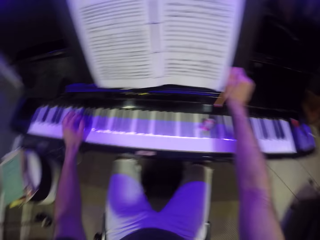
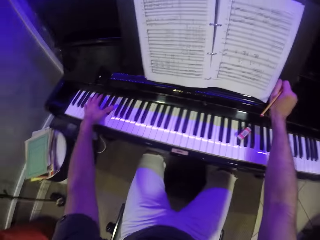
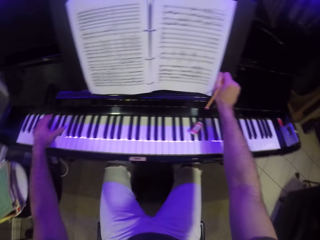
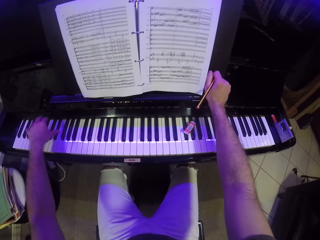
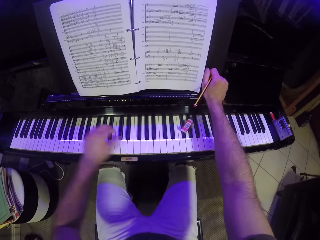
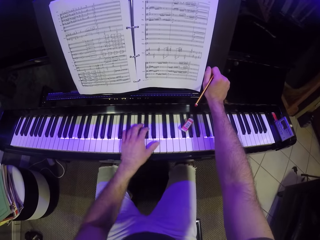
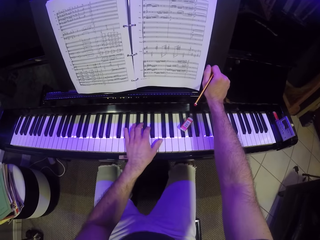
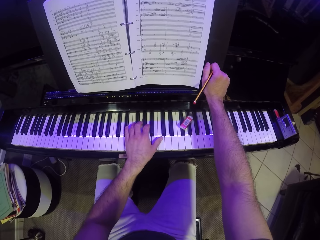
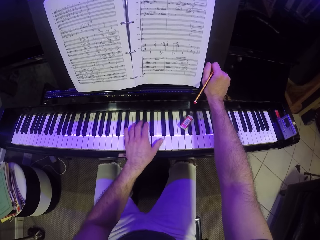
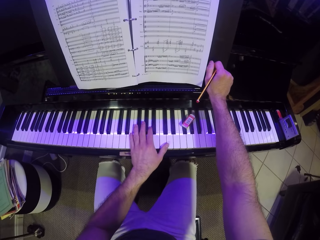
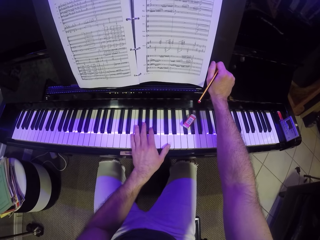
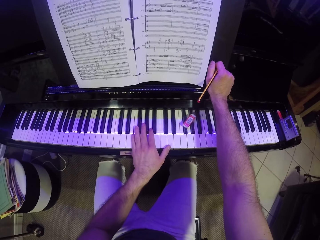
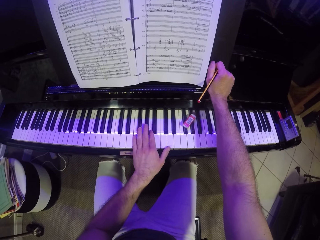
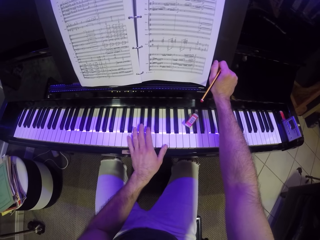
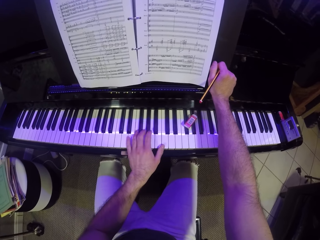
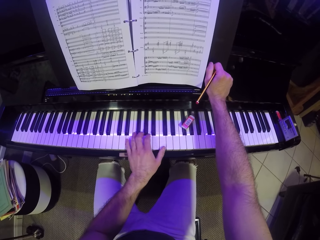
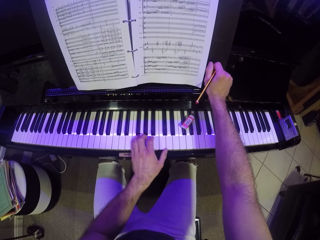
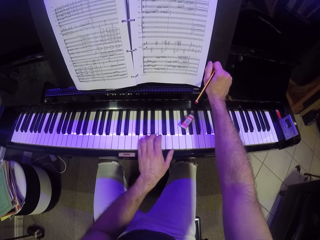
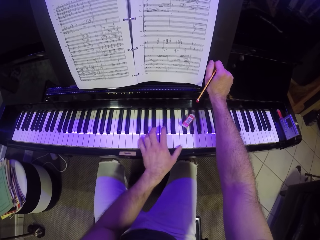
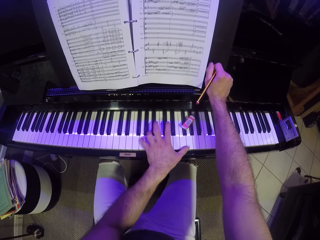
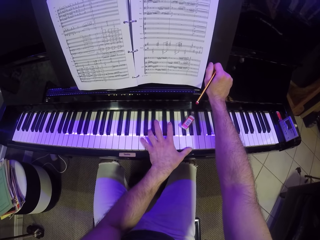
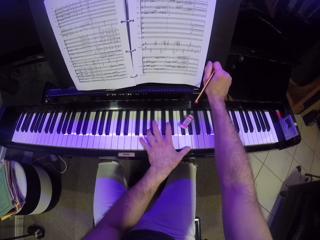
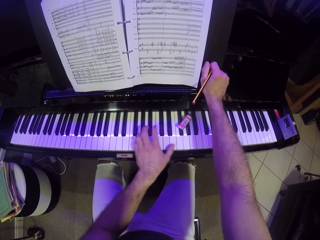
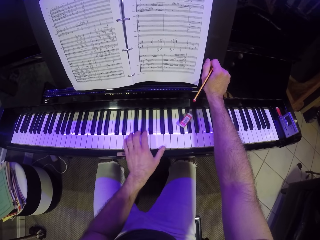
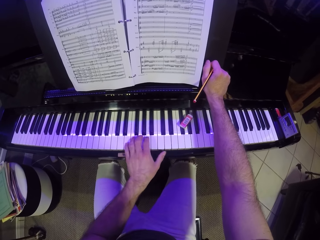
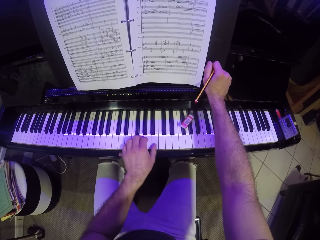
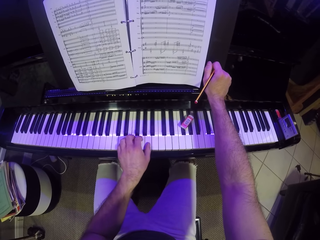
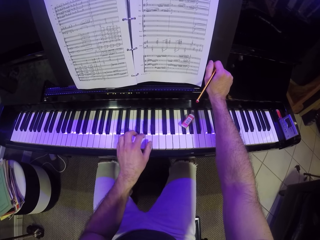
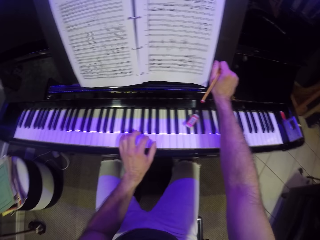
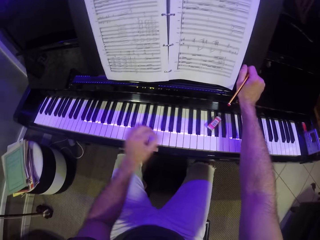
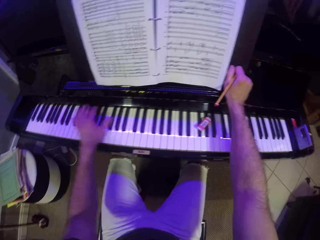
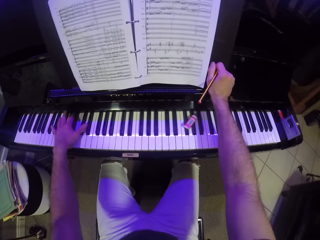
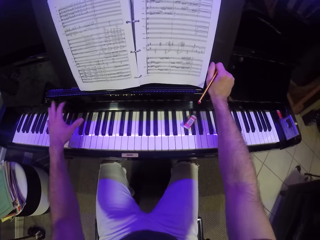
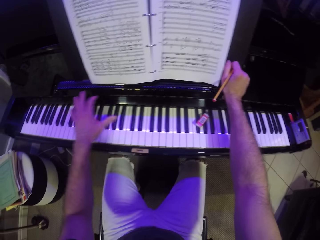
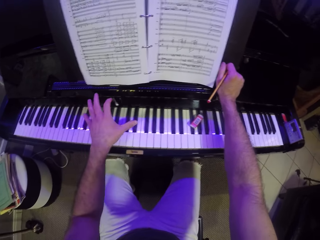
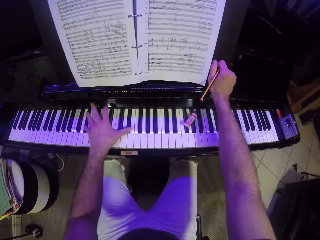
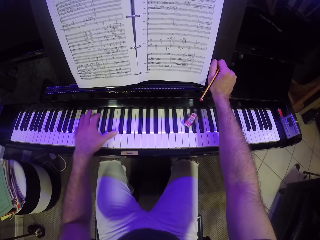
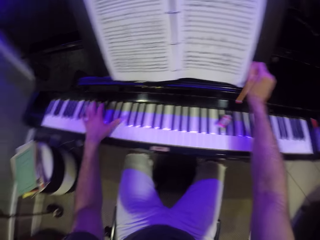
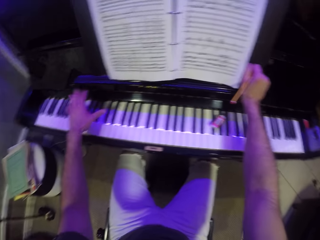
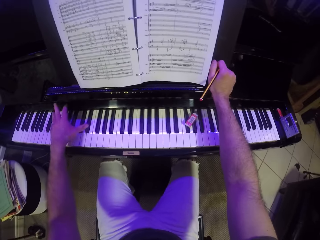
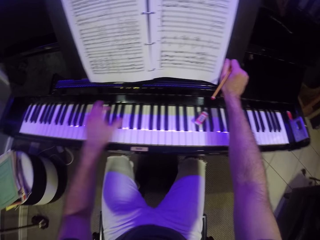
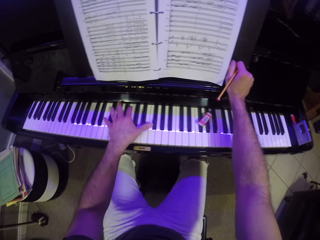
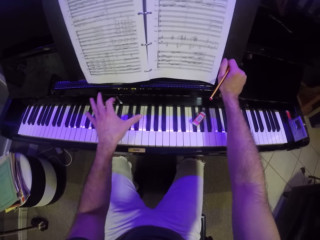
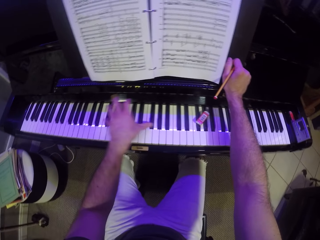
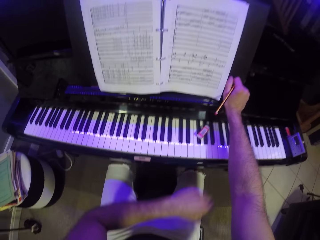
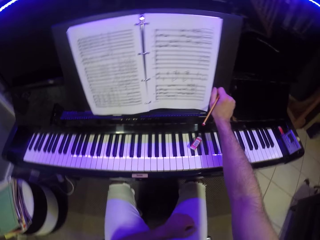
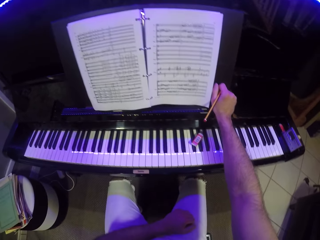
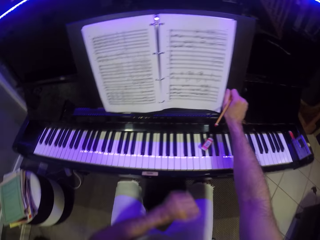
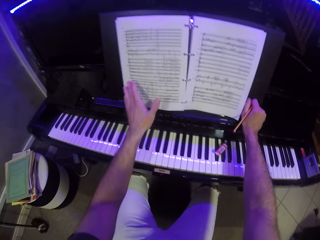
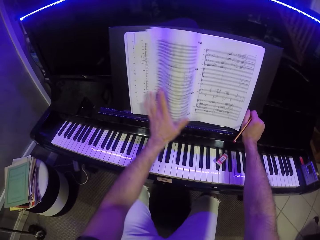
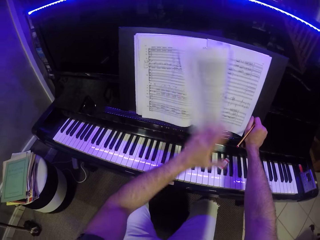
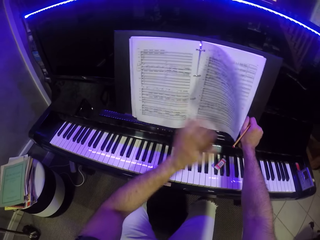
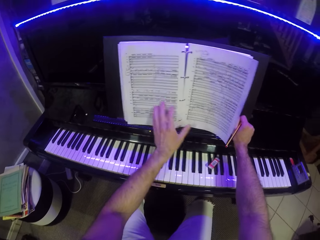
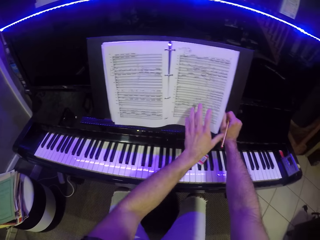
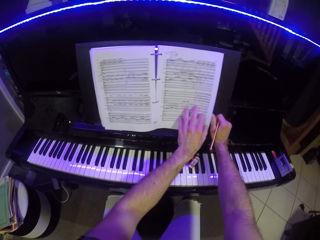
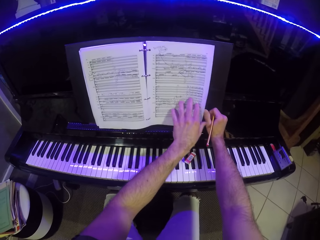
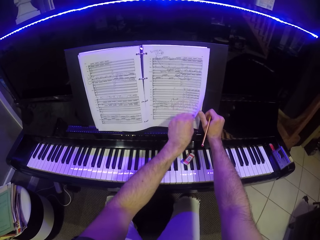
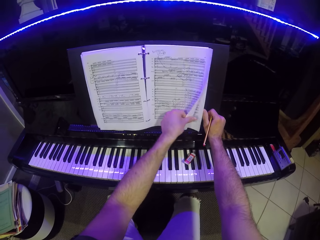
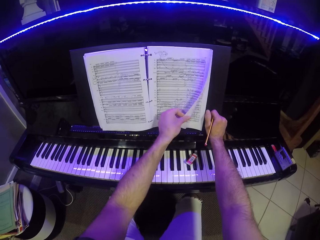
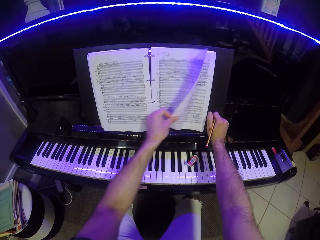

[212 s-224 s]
The camera wearer reads the piano book. He plays the piano with one hand. He rests his hand on his leg. He reads the piano book. He stretches his hand towards the piano book. He flips the pages of the manuscript with his left hand.

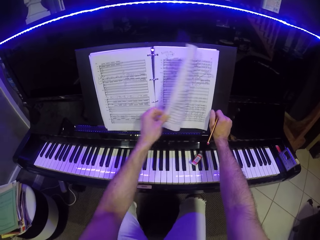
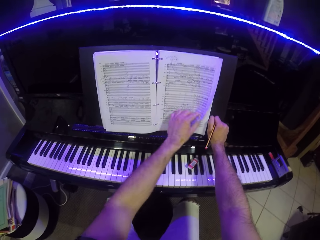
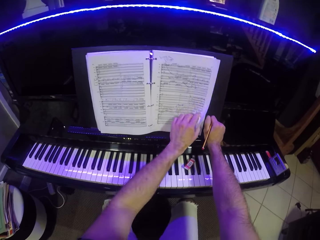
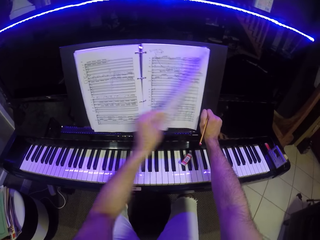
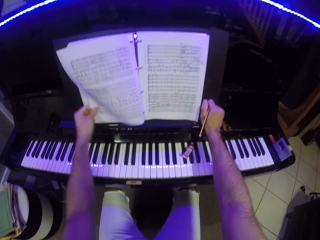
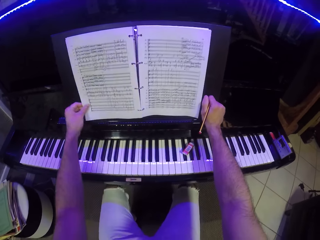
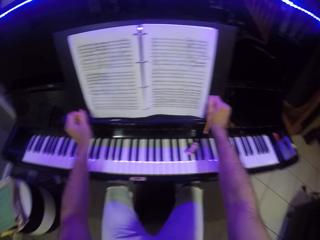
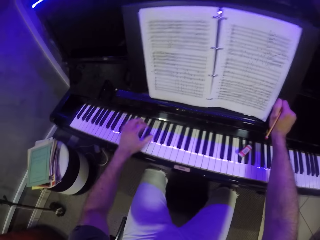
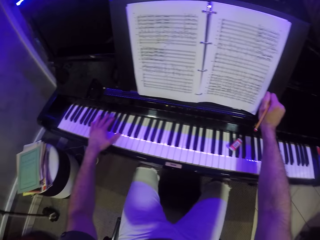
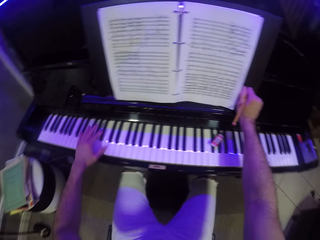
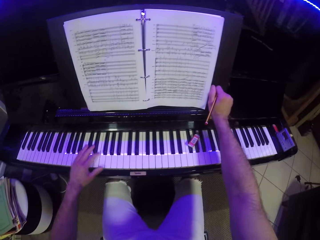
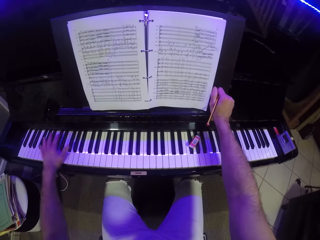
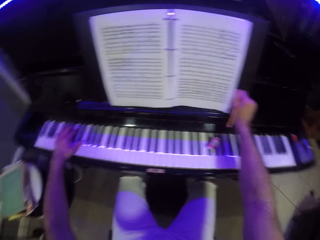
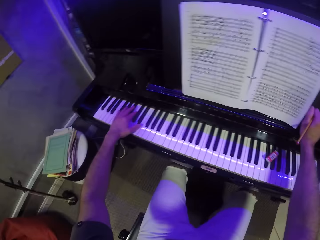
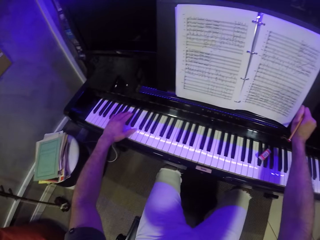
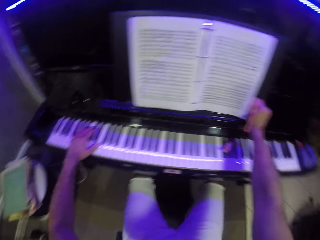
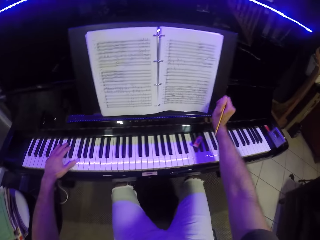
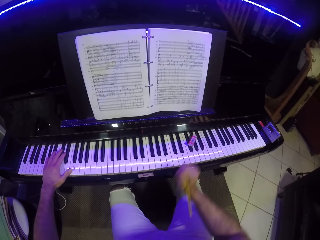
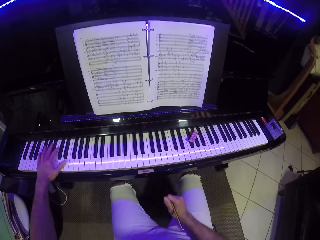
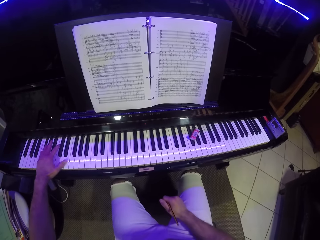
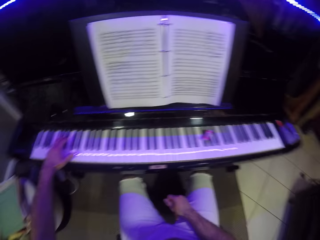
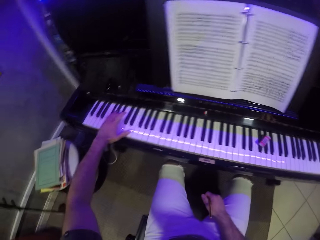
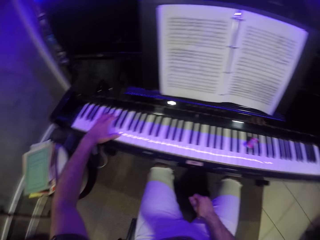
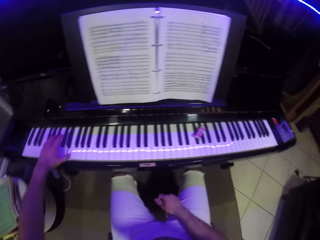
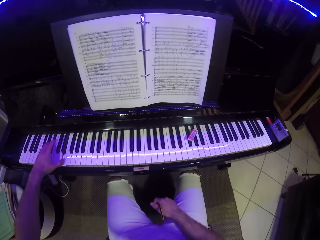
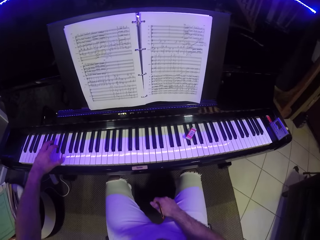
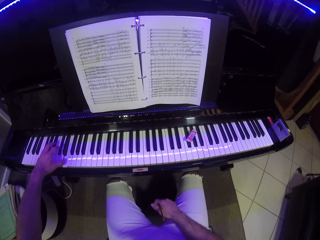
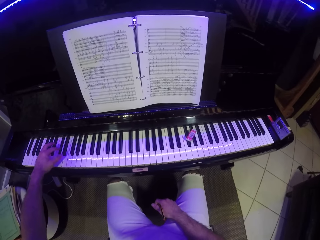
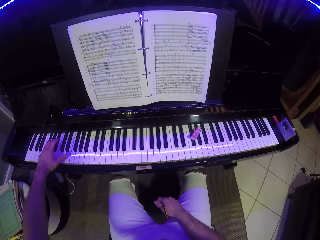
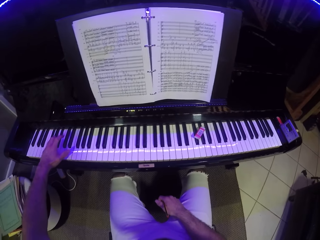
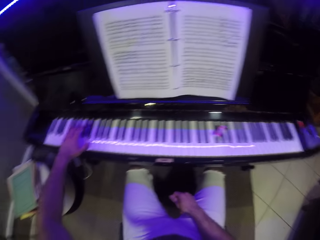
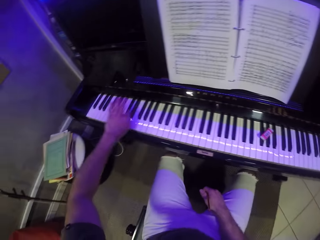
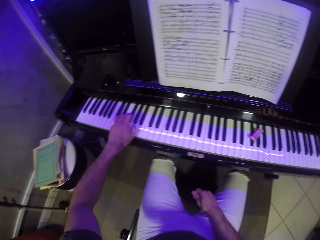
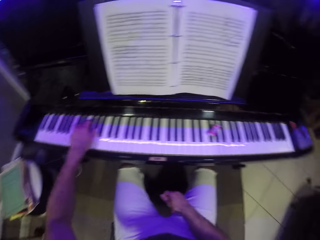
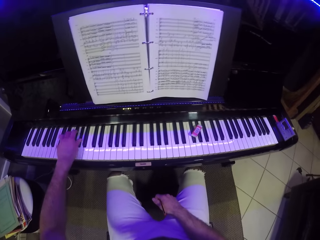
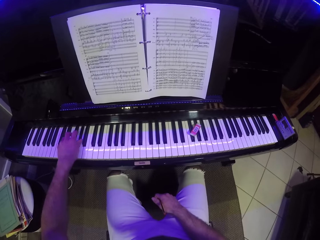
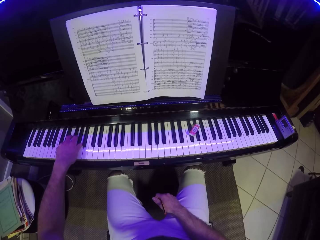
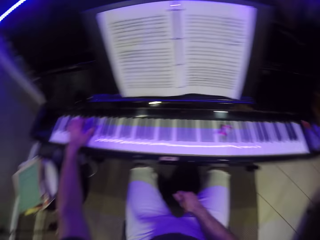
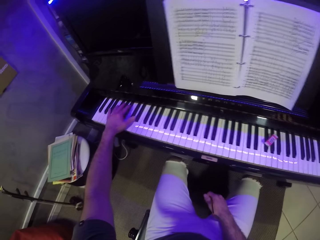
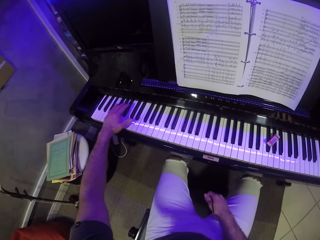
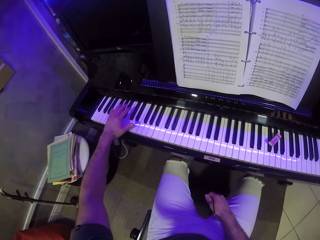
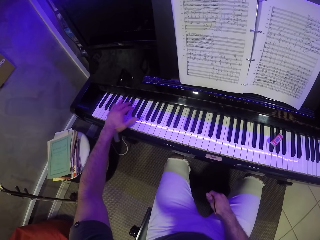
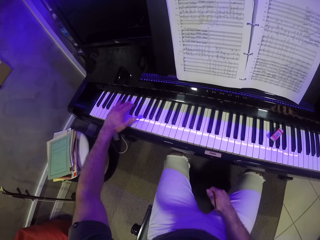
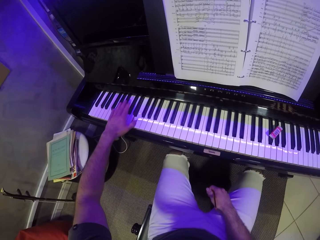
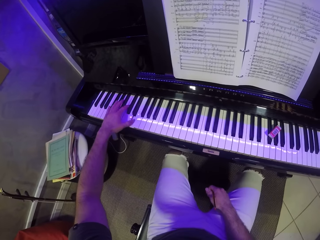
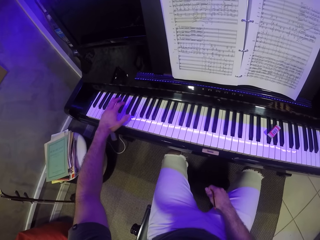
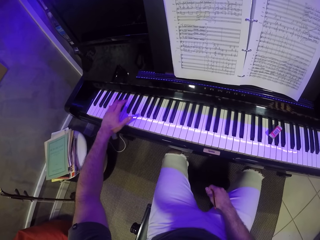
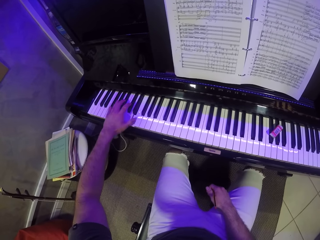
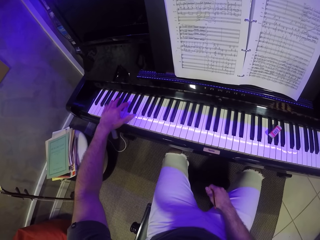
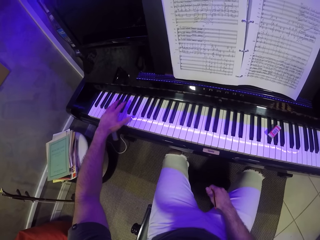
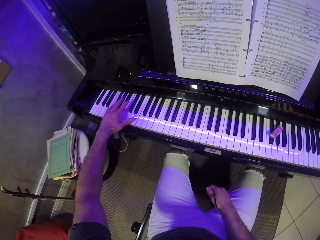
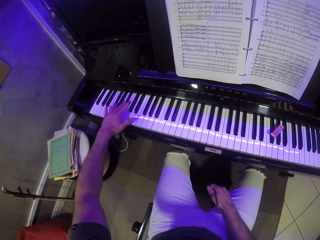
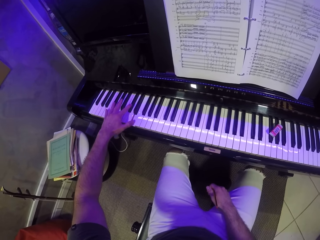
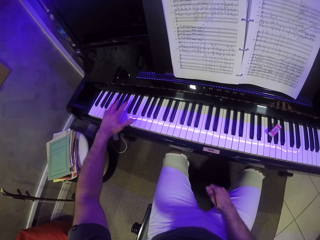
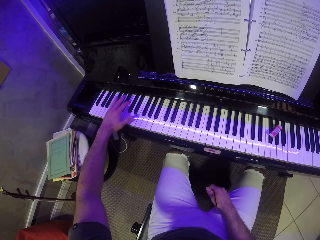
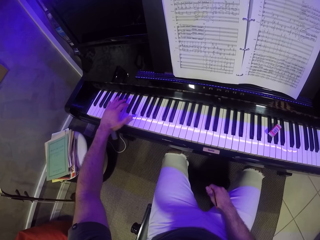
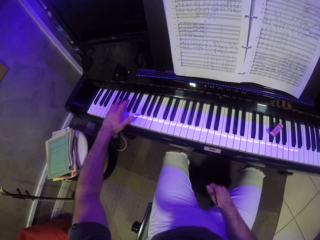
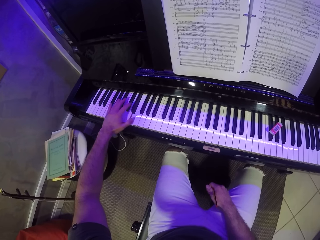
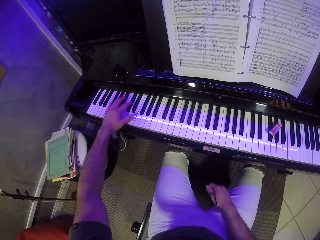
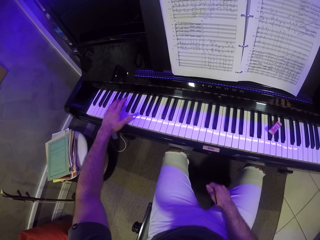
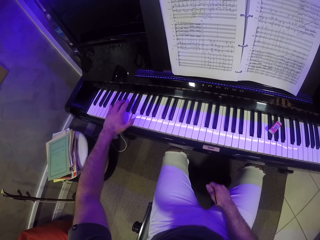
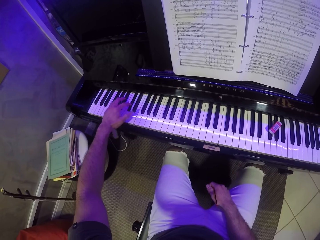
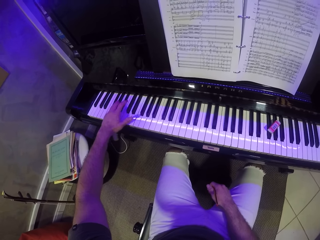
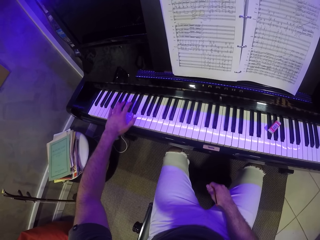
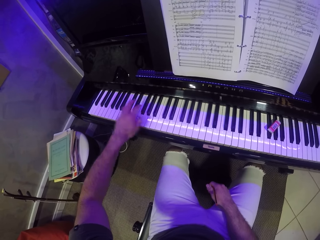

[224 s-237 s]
The camera wearer reads the piano book. He places a hand on the piano. He reads the piano book. He plays the piano with his left hand. He lowers his right hand holding a pencil.
